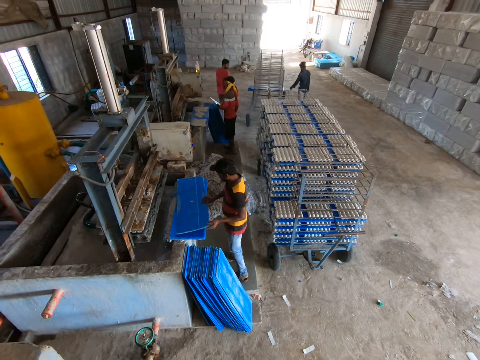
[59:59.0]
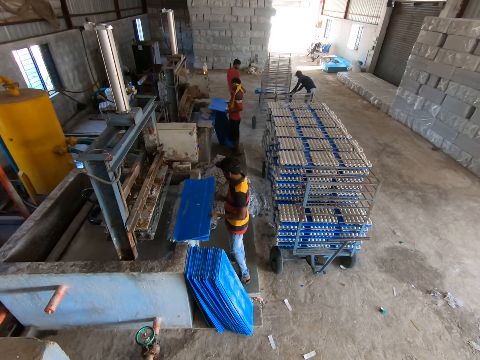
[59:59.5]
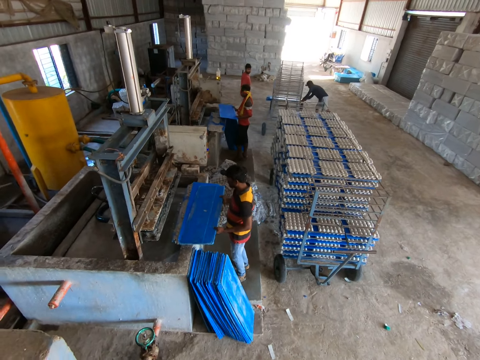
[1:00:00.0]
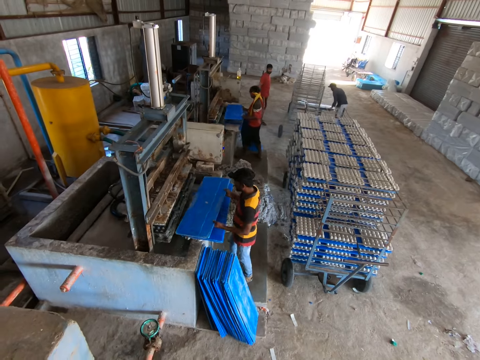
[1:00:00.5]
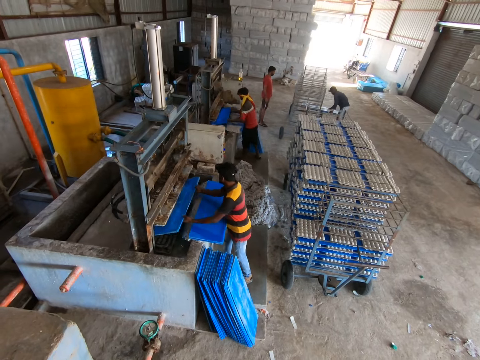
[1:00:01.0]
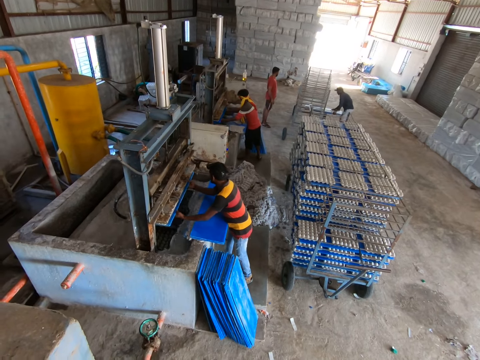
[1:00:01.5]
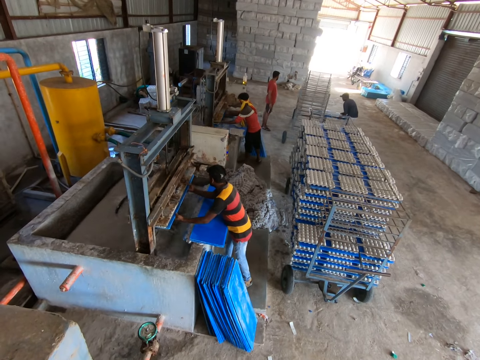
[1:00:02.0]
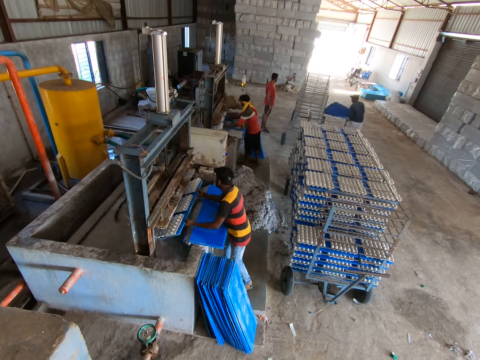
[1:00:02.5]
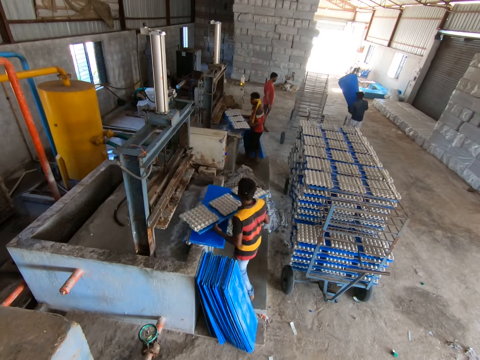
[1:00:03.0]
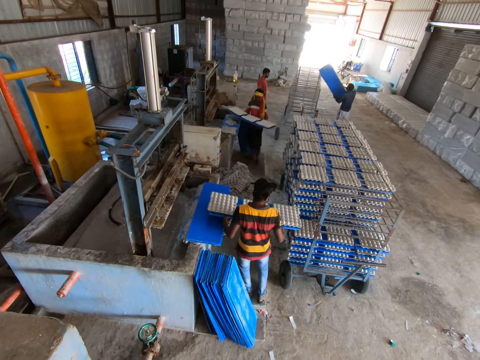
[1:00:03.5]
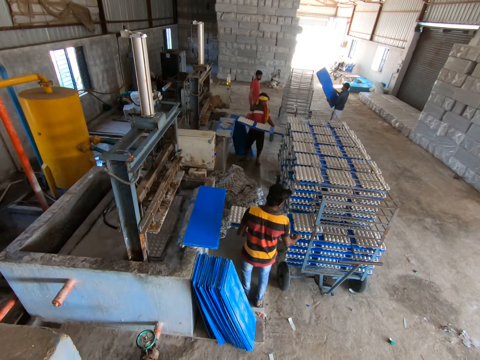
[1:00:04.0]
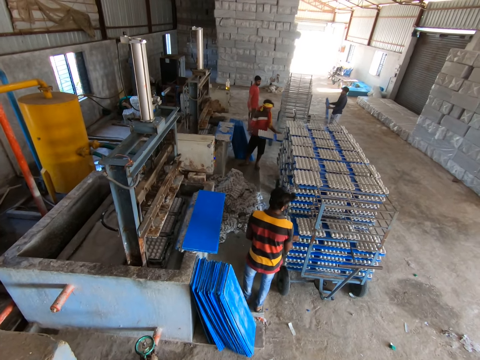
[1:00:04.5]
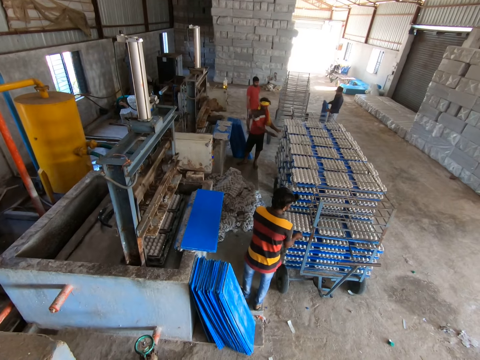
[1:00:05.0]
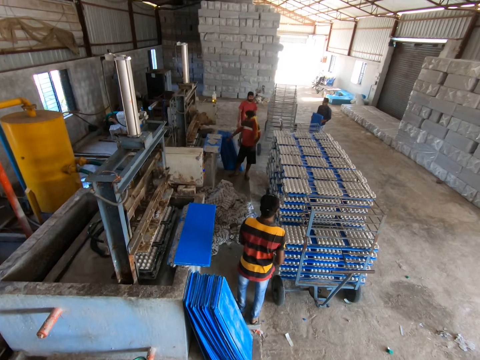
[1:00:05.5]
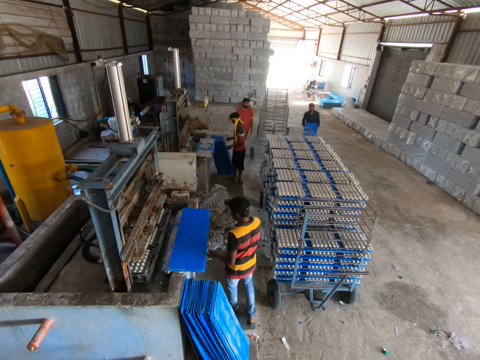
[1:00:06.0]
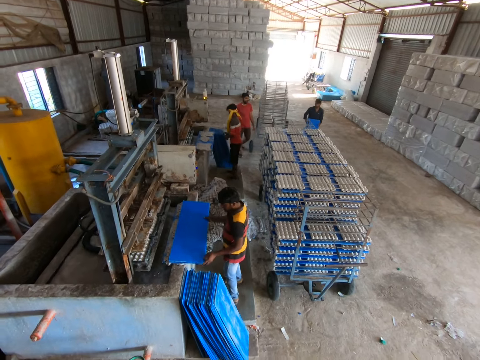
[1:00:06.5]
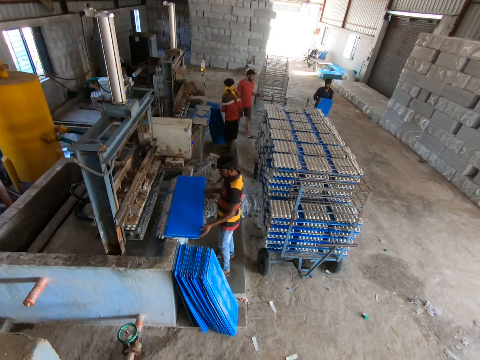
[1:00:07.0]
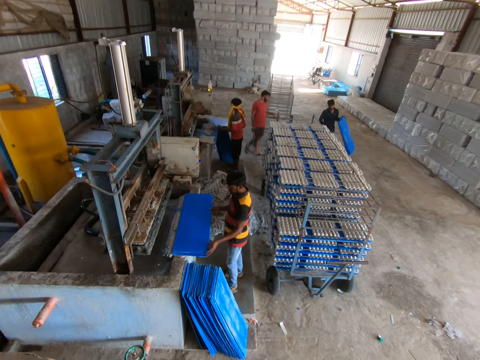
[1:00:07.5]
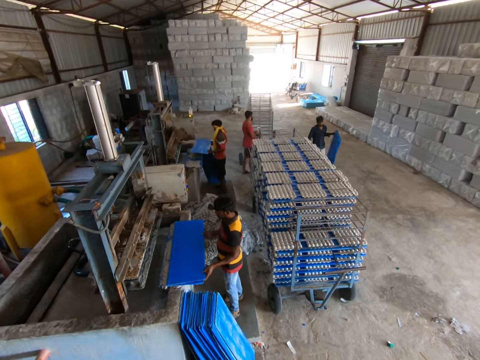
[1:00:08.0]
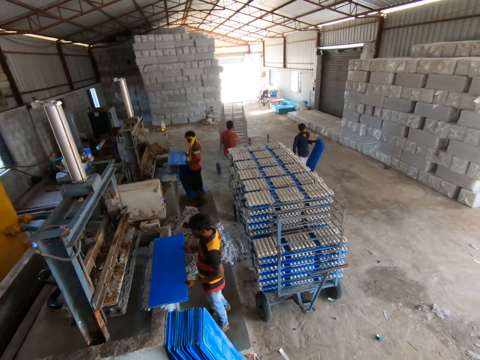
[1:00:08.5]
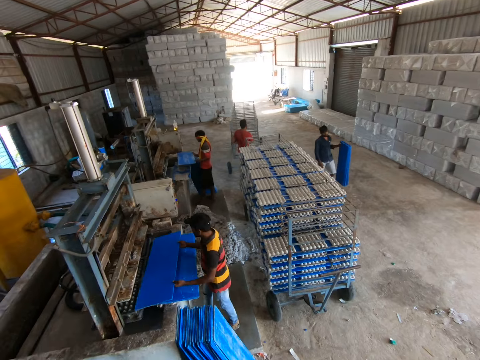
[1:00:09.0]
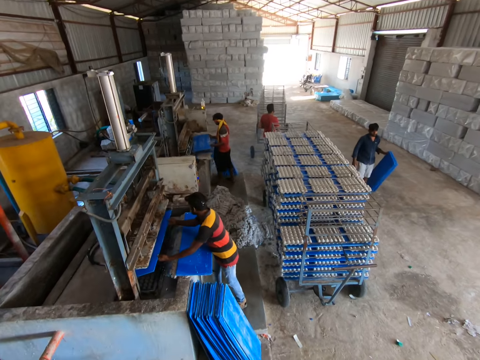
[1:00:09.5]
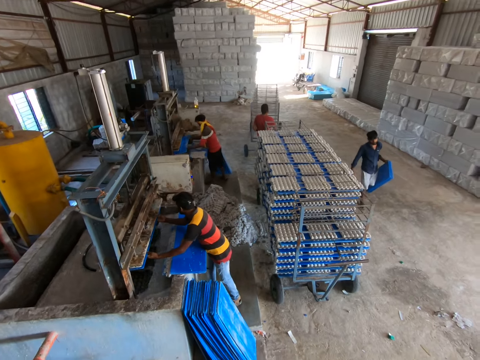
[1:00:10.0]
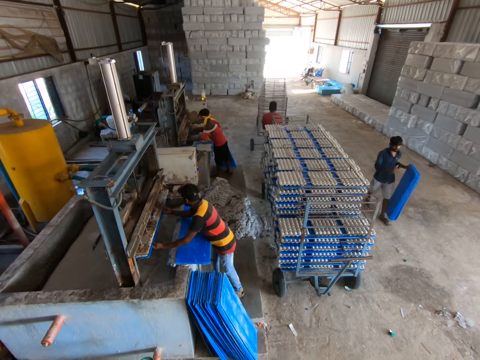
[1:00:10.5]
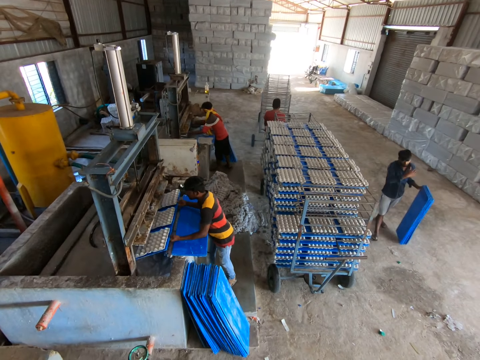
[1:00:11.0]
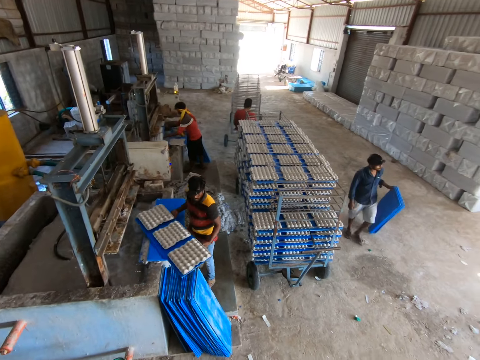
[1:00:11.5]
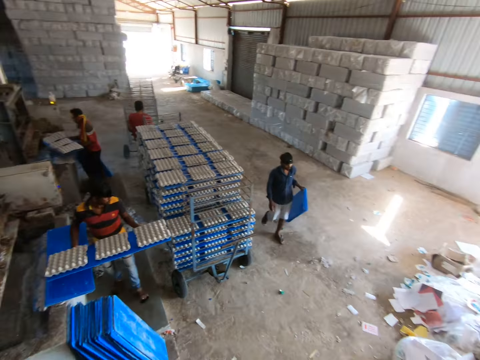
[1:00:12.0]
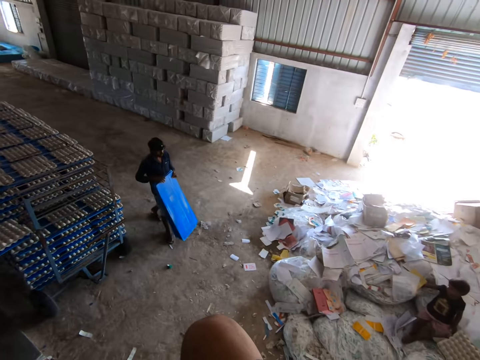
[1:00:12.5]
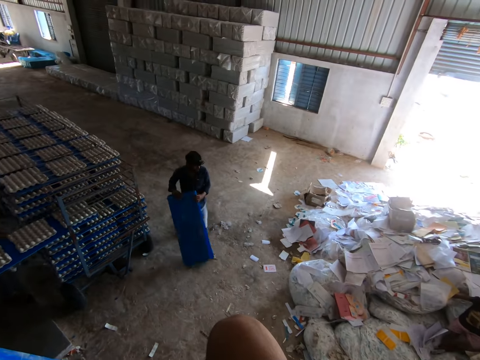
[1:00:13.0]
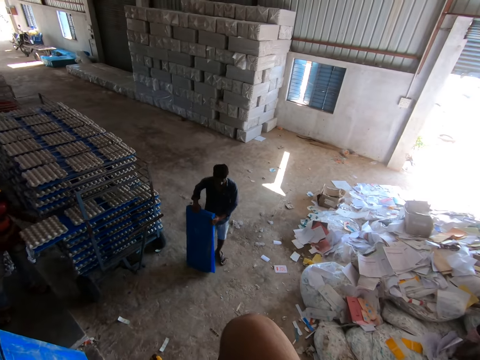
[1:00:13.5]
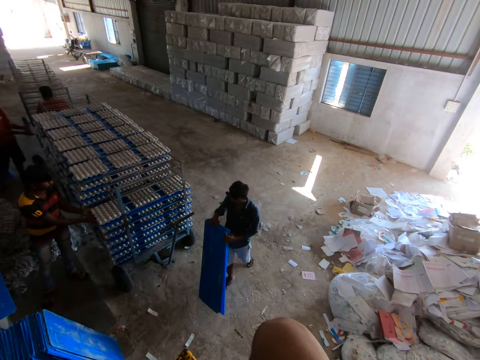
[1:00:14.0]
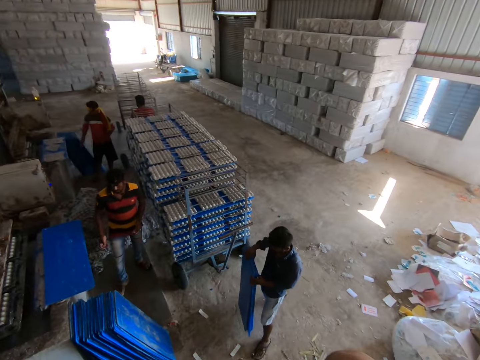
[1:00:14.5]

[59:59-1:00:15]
A man picks up the metal sheet. Another man pulls a stack of trays from the cart with both hands. A third man picks the tray from the slab with both hands. The first man puts the tray in his hands in the molding machine. The third man puts the tray in his hands in the molding machine. The third man holds the metal sheet in the machine. The first man holds the metal sheet in the machine. The third man pulls the tray of paper pulp egg holder from the molding machine with his hands. The first man pulls the tray of paper pulp egg holder from the molding machine with his hands. The second man lifts the stack of trays in his hands, places the tray in his hands on the cart. The third man places the tray of paper pulp egg holder in his hands in the cart. The first man places the tray of paper pulp egg holder in his hands in the cart. The second man places the stack of trays in his hands on the ground. He does so again. The second man walks towards the third man with the stack of trays in his hands. The third man holds the tray on the slab with both hands. The first man picks the tray from the wall with both hands. A fourth man holds the cart handle with his left hand. The third man puts the tray in his hands in the molding machine, picks up the metal sheet and holds the metal sheet in the machine. The first man puts the tray in his hands in the molding machine. The first man holds the metal sheet in the machine. The third man pulls the tray of paper pulp egg holder from the molding machine with his hands. The first man pulls the tray of paper pulp egg holder from the molding machine with his hands. The third man places the tray of paper pulp egg holder in his hands in the cart. The camera wearer looks around the factory. The second man places the stack of trays in his hands on the ground and lifts the stack of trays from the ground with his hands.

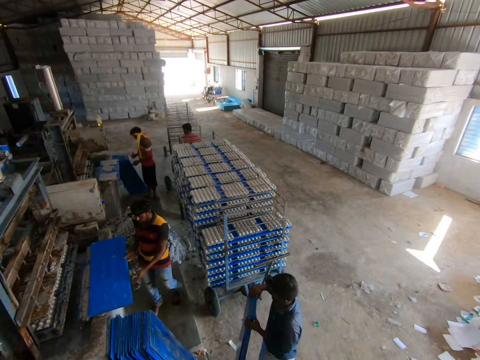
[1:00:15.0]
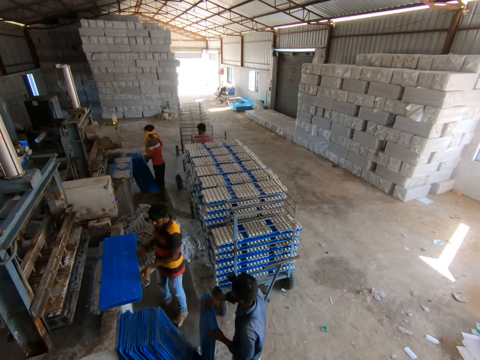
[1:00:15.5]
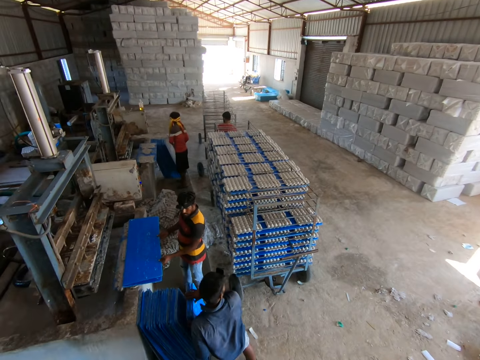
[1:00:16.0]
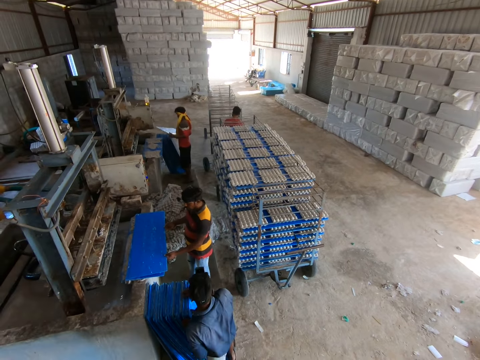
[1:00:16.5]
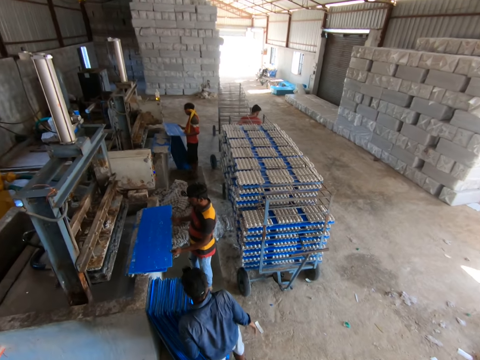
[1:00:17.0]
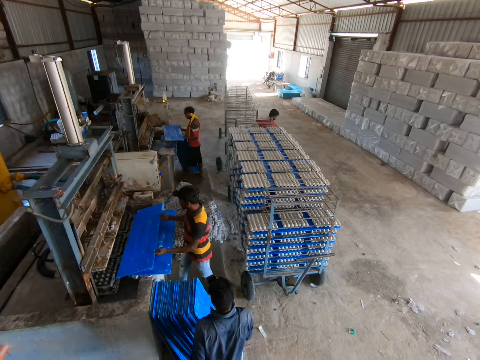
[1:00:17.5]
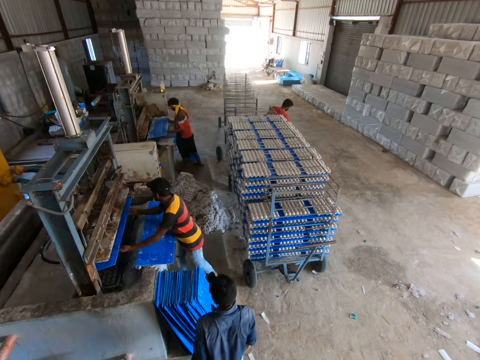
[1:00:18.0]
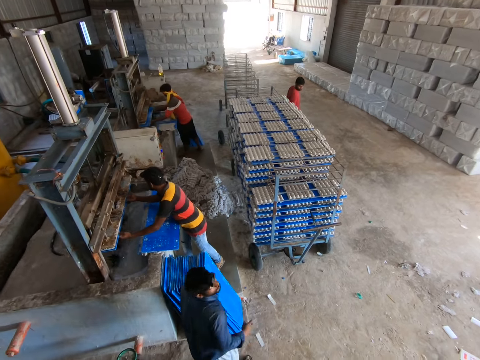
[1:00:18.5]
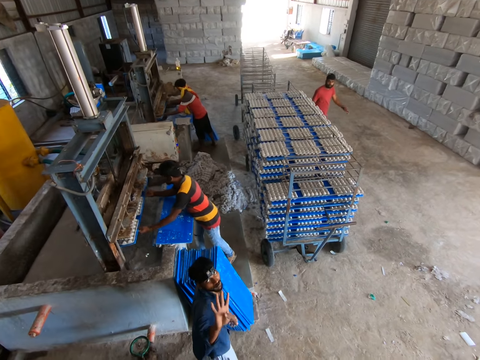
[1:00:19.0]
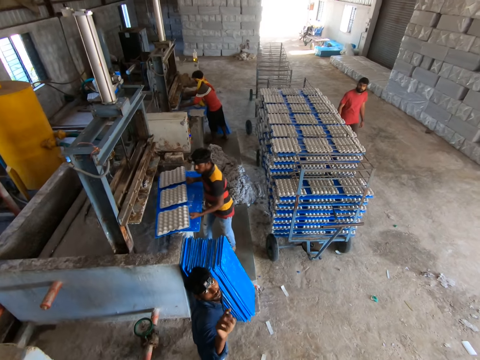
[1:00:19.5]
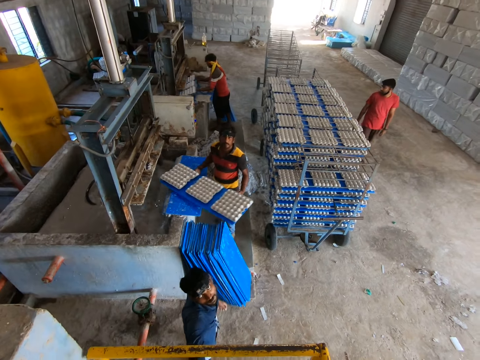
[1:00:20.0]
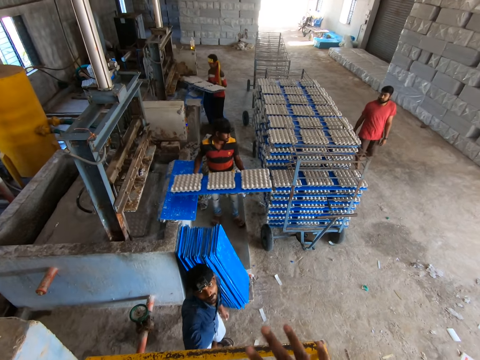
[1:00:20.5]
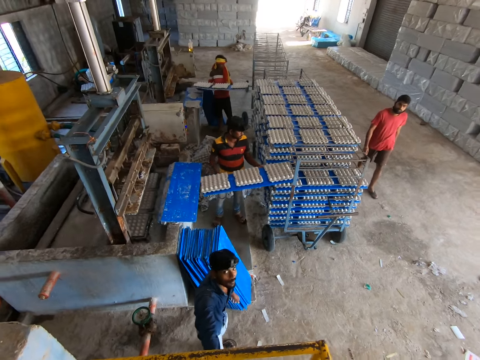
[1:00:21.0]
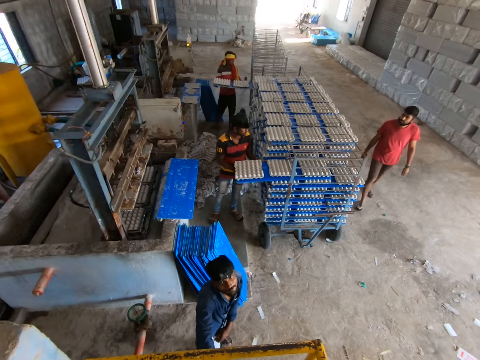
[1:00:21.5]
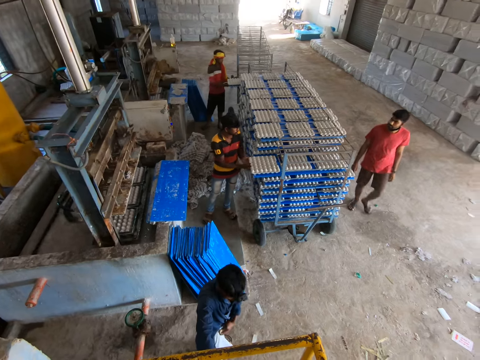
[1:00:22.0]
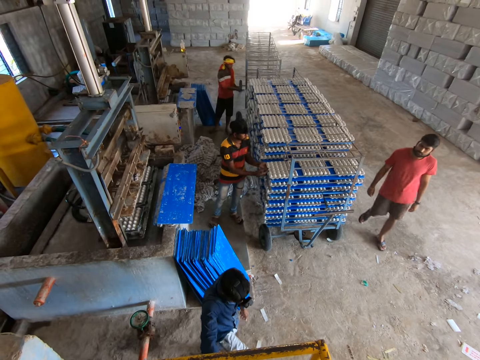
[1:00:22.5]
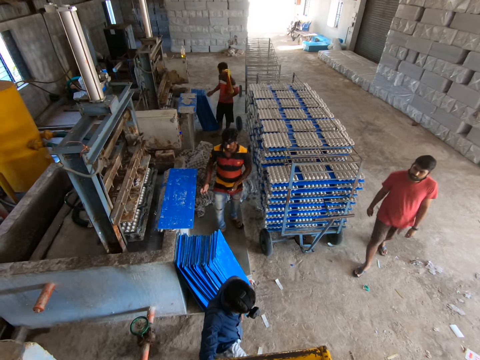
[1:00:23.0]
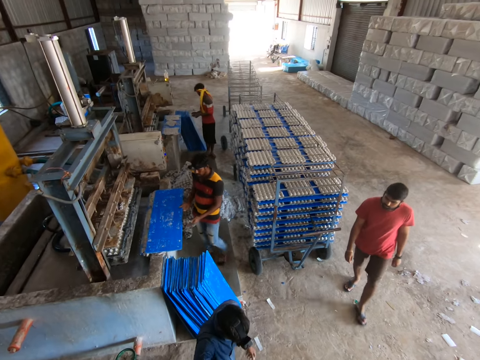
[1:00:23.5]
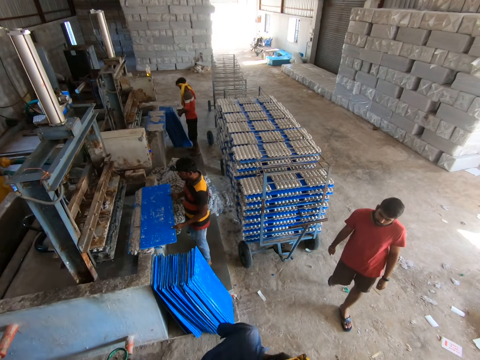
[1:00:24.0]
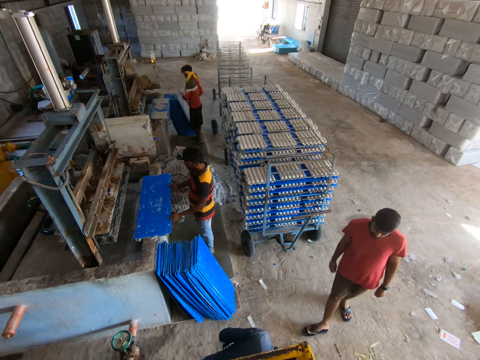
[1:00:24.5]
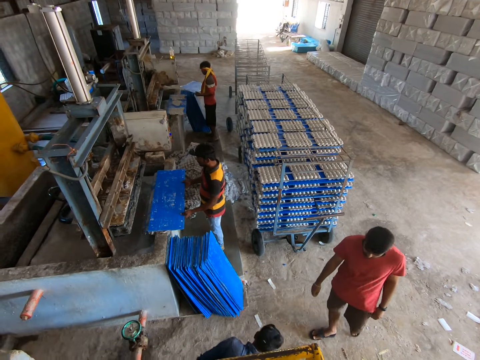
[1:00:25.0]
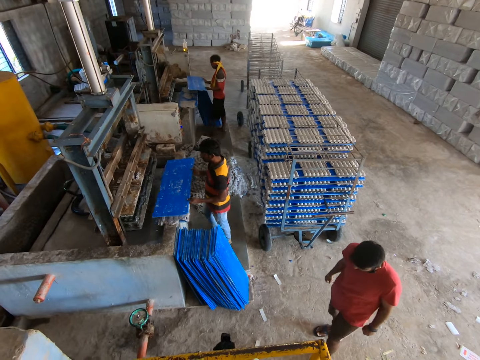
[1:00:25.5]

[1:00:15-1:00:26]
A man holds the tray on the slab with both hands. Another man picks the tray from the wall with both hands. A third man places the stack of trays in his hands on the wall. The first man puts the tray in his hands in the molding machine, picks up the metal sheet and holds the metal sheet in the machine. The second man puts the tray in his hands in the molding machine. The second man holds the metal sheet in the machine. The third man gestures with his right hand. A fourth man walks towards the third man. The third man stares at a person. The first man pulls the tray of paper pulp egg holder from the molding machine with his hands. The second man pulls the tray of paper pulp egg holder from the molding machine with his hands. The first man places the tray of paper pulp egg holder in his hands in the cart. The camera wearer moves his hand. The second man places the tray of paper pulp egg holder in his hands in the cart. The camera wearer stares at the third man. The first man holds the tray on the slab with his right hand. The camera wearer looks at the first man and the second man. The first man moves the tray on the slab with his right hand and holds the tray on the slab with both hands. The second man picks the tray from the wall with both hands. The first man picks up the metal sheet.
